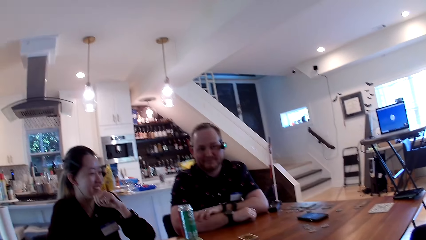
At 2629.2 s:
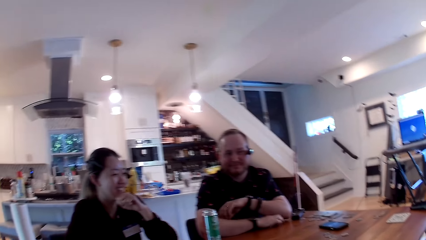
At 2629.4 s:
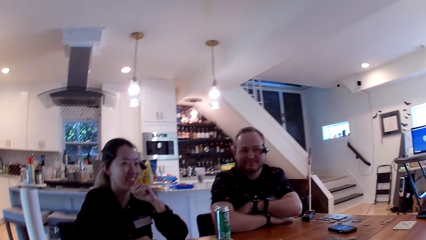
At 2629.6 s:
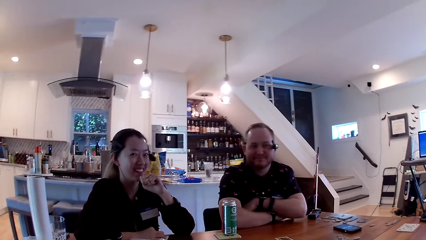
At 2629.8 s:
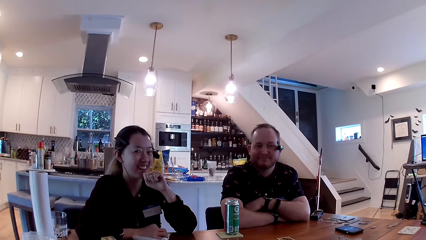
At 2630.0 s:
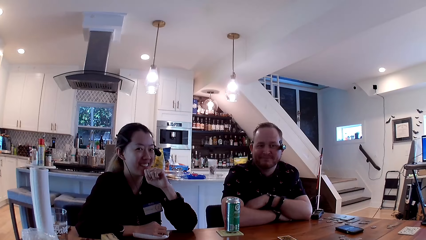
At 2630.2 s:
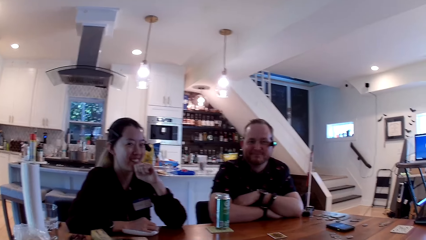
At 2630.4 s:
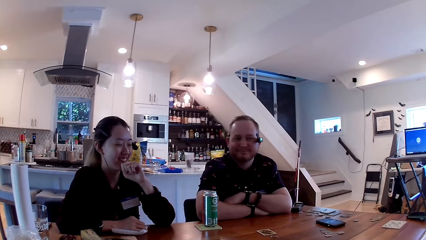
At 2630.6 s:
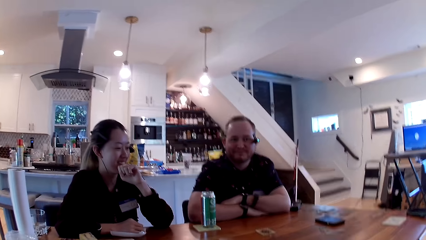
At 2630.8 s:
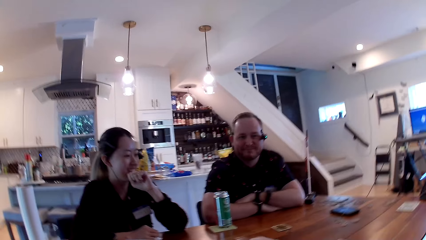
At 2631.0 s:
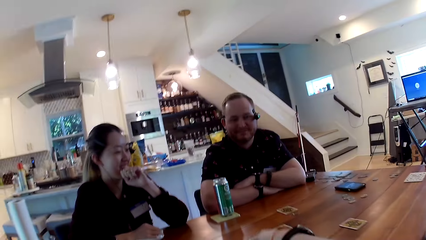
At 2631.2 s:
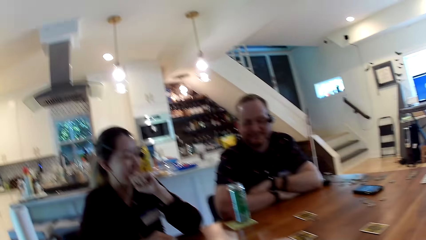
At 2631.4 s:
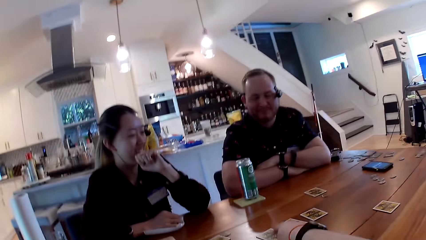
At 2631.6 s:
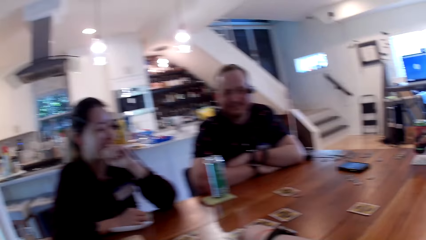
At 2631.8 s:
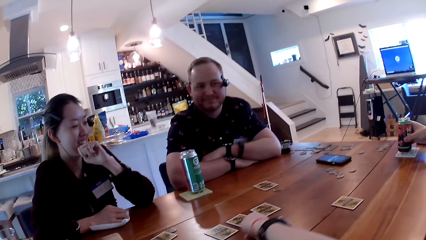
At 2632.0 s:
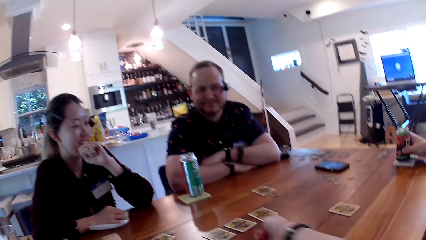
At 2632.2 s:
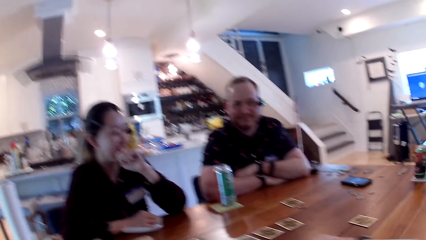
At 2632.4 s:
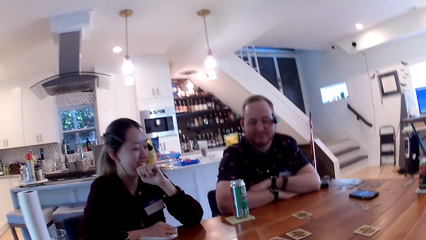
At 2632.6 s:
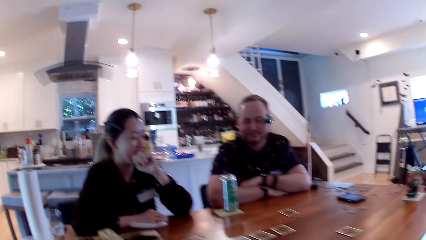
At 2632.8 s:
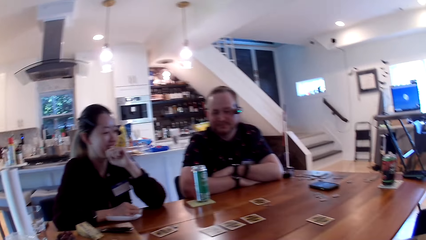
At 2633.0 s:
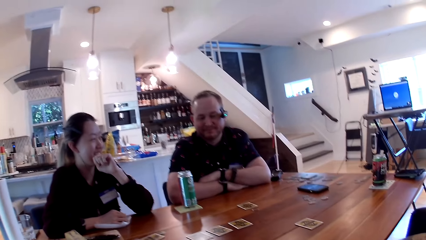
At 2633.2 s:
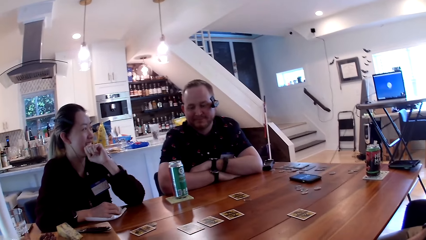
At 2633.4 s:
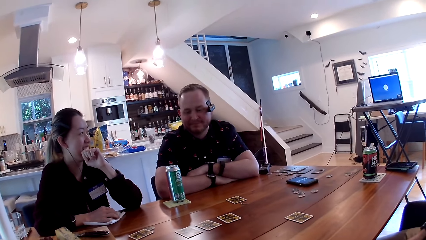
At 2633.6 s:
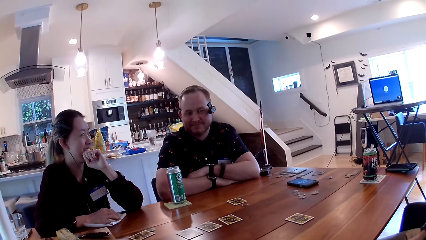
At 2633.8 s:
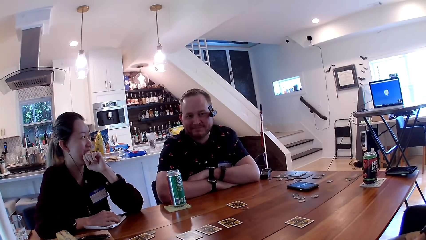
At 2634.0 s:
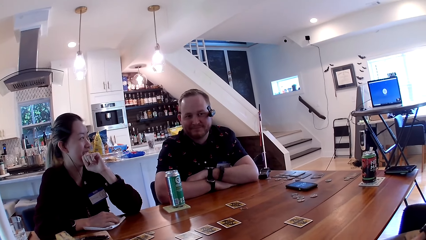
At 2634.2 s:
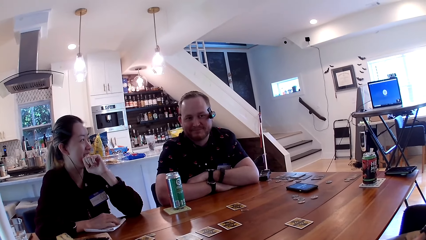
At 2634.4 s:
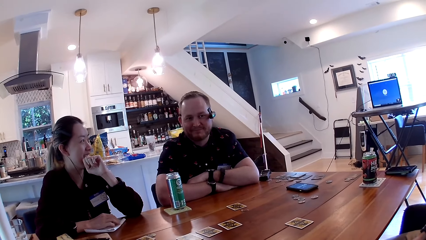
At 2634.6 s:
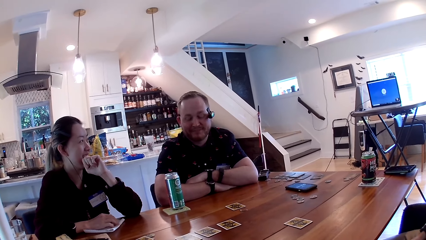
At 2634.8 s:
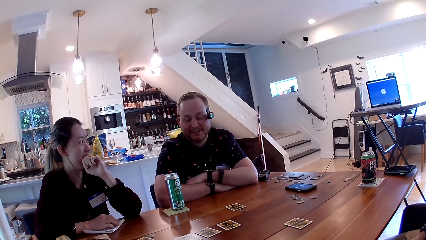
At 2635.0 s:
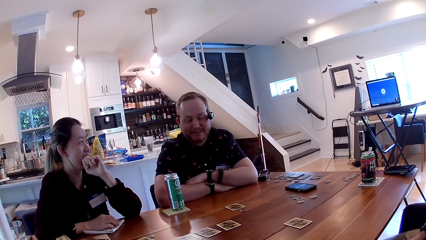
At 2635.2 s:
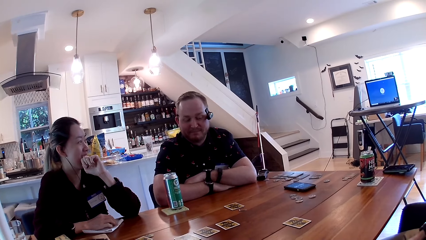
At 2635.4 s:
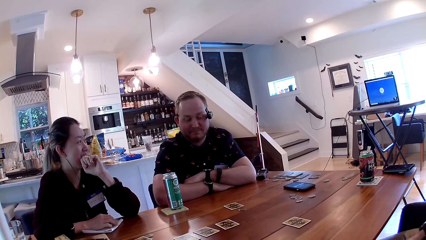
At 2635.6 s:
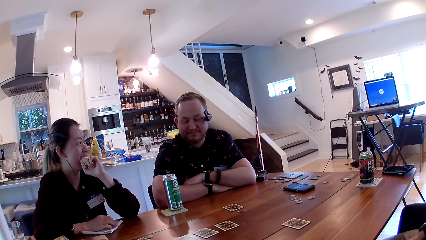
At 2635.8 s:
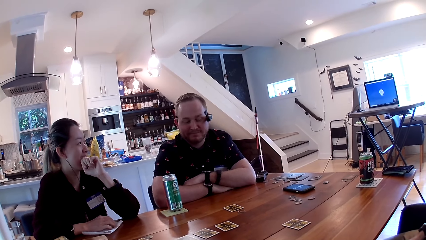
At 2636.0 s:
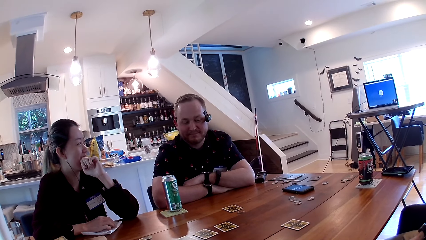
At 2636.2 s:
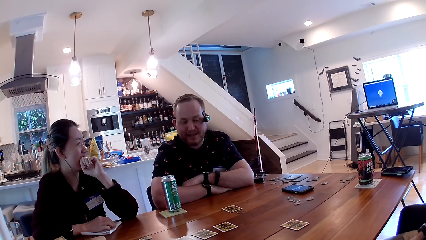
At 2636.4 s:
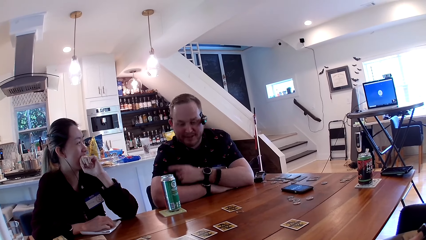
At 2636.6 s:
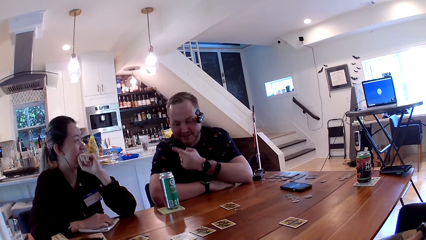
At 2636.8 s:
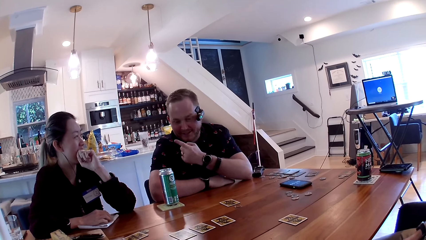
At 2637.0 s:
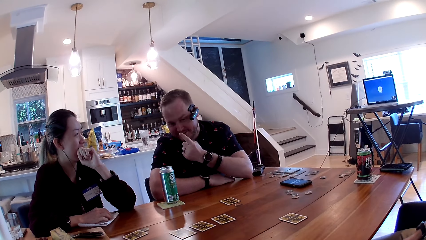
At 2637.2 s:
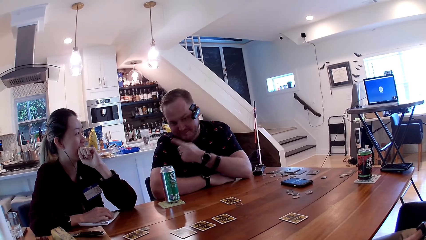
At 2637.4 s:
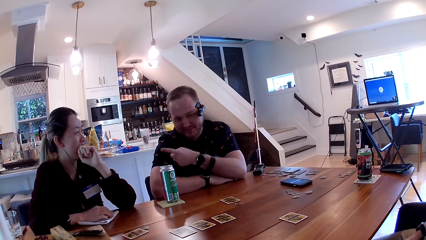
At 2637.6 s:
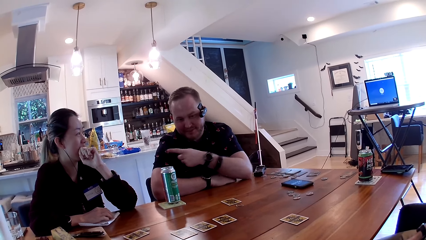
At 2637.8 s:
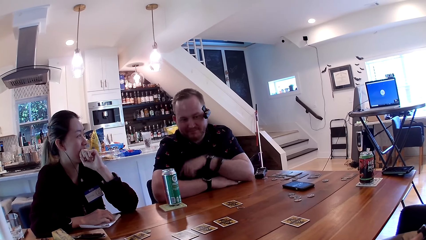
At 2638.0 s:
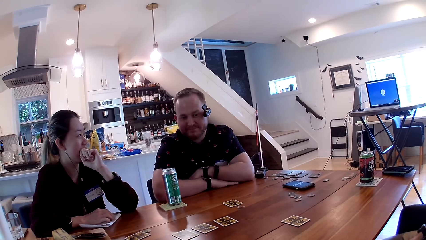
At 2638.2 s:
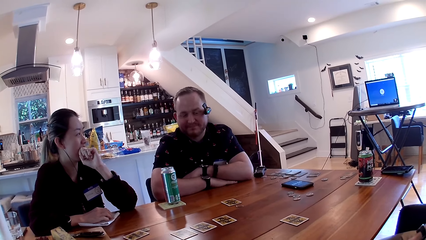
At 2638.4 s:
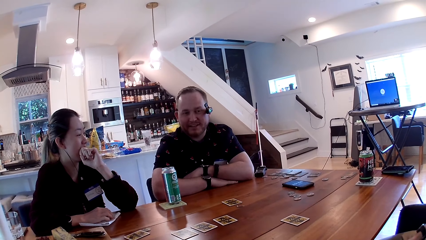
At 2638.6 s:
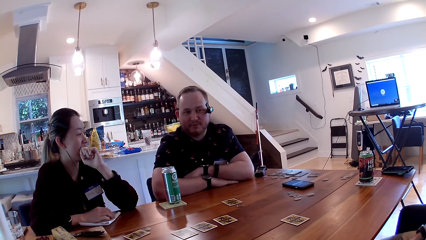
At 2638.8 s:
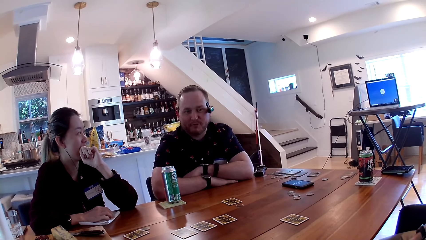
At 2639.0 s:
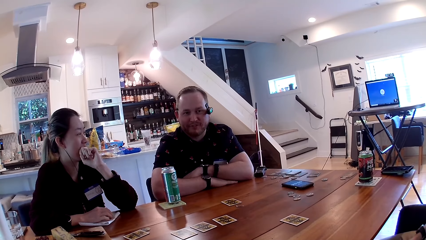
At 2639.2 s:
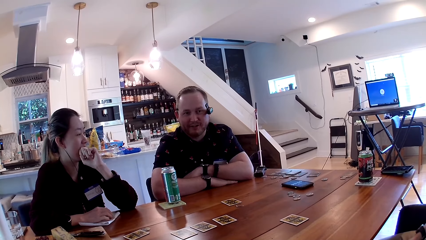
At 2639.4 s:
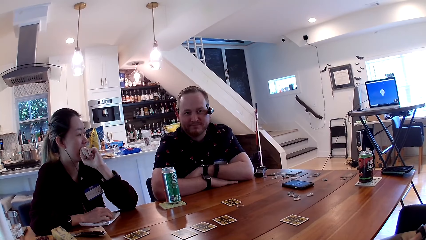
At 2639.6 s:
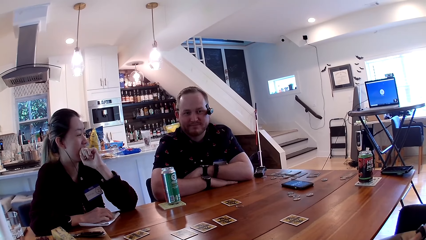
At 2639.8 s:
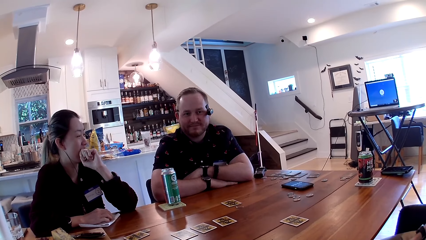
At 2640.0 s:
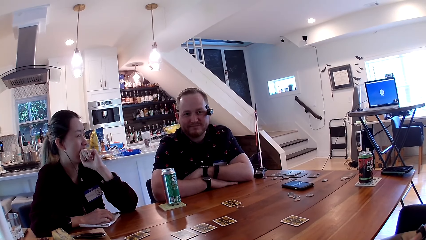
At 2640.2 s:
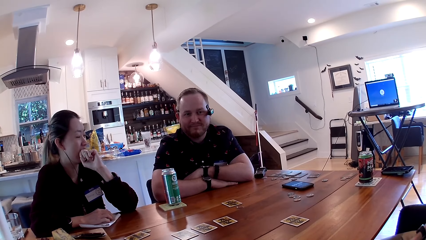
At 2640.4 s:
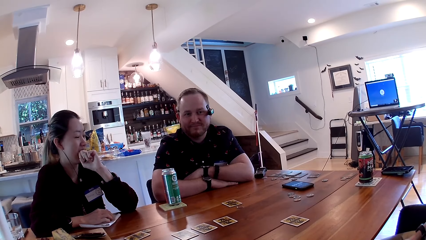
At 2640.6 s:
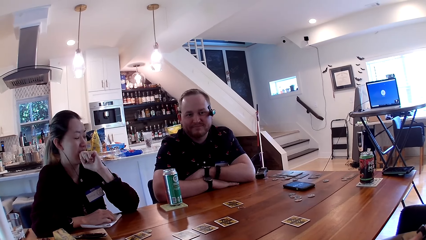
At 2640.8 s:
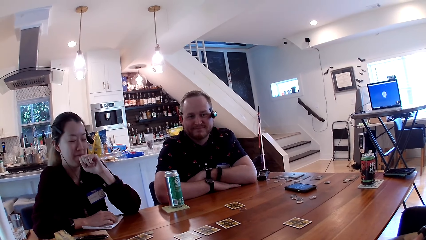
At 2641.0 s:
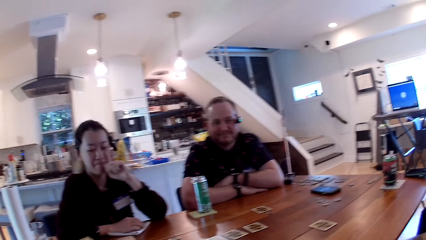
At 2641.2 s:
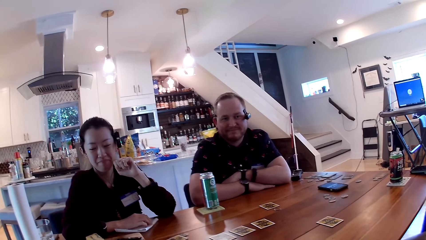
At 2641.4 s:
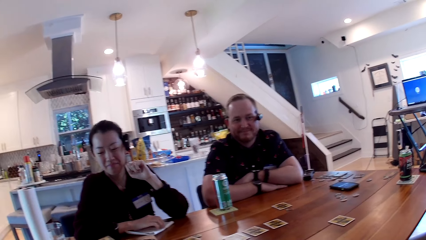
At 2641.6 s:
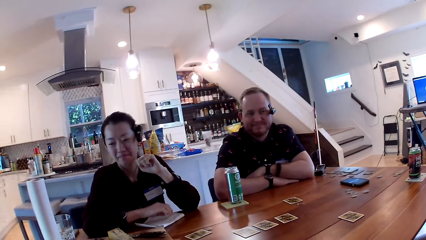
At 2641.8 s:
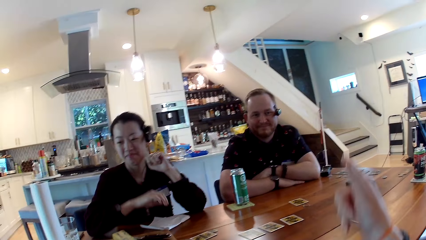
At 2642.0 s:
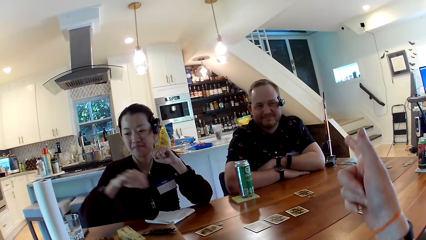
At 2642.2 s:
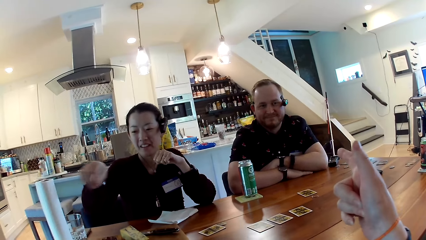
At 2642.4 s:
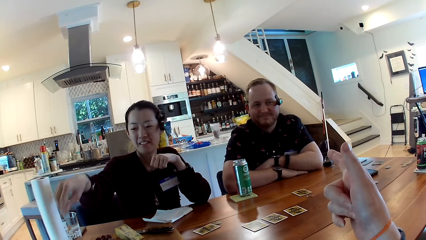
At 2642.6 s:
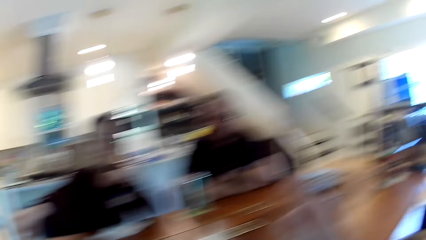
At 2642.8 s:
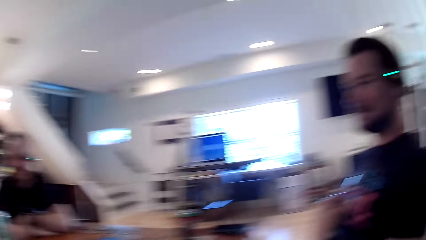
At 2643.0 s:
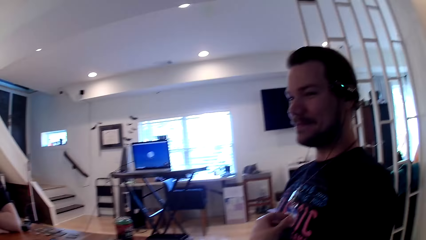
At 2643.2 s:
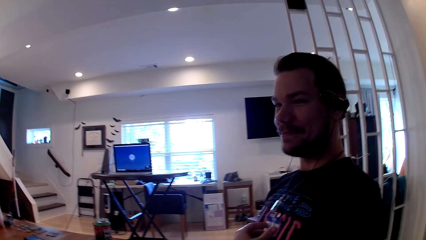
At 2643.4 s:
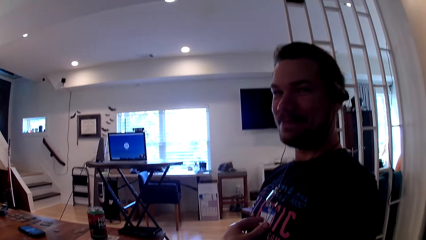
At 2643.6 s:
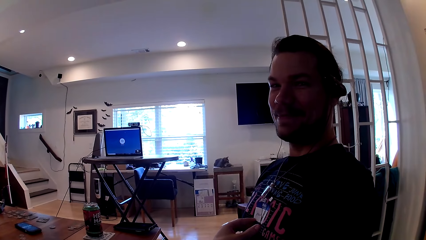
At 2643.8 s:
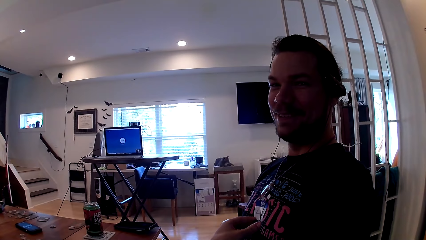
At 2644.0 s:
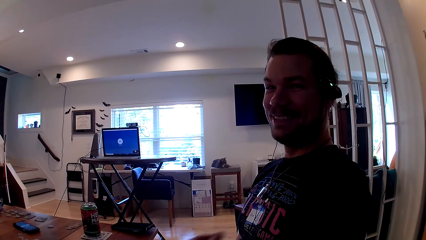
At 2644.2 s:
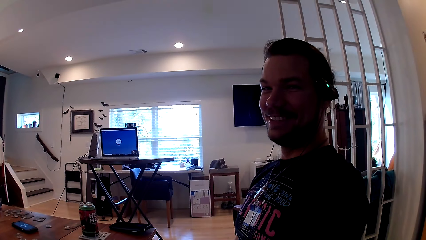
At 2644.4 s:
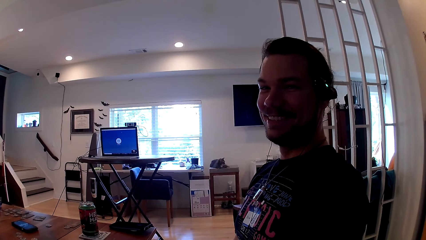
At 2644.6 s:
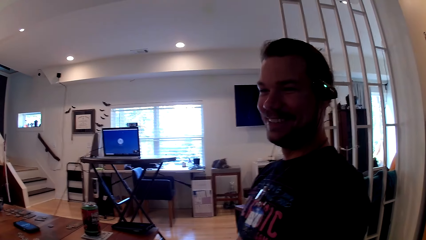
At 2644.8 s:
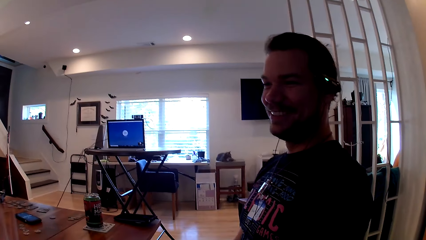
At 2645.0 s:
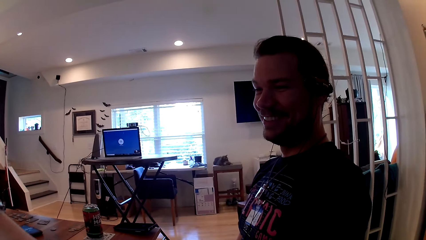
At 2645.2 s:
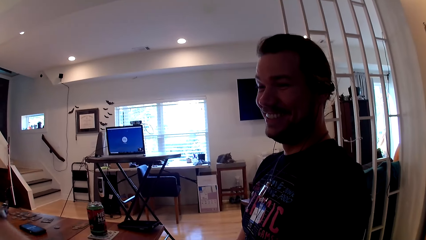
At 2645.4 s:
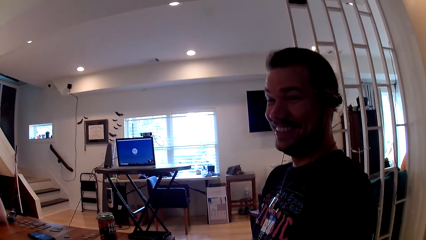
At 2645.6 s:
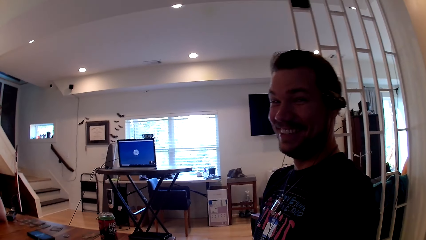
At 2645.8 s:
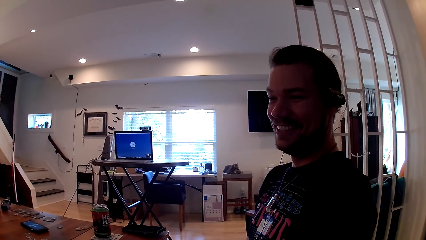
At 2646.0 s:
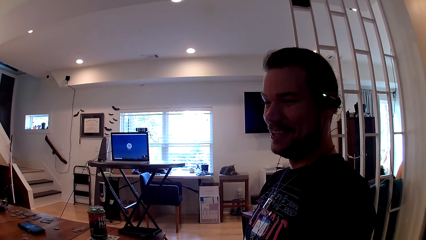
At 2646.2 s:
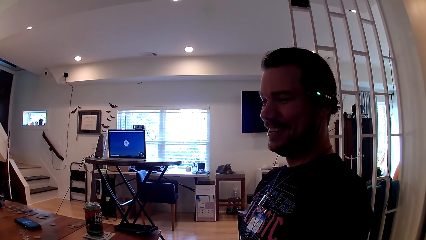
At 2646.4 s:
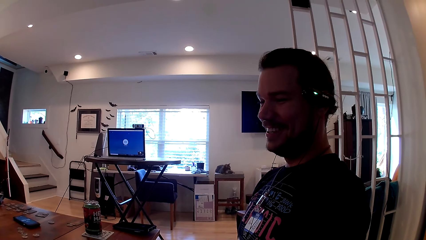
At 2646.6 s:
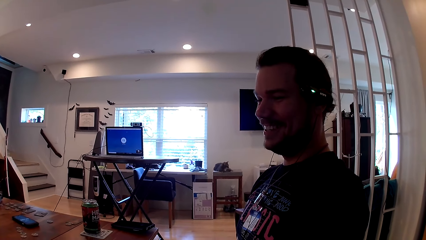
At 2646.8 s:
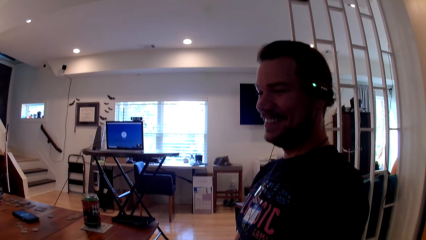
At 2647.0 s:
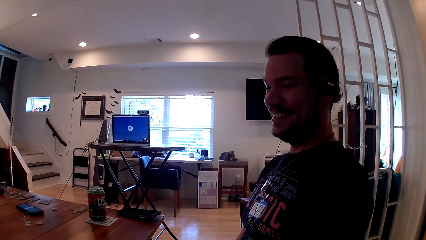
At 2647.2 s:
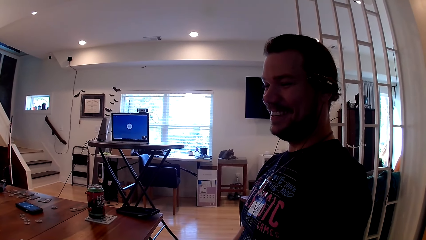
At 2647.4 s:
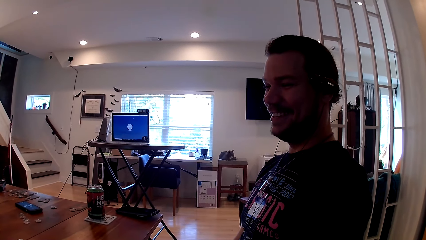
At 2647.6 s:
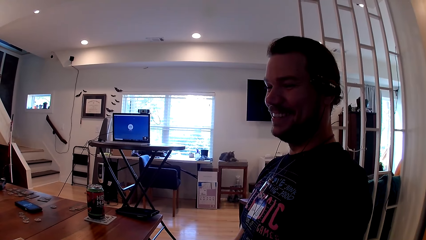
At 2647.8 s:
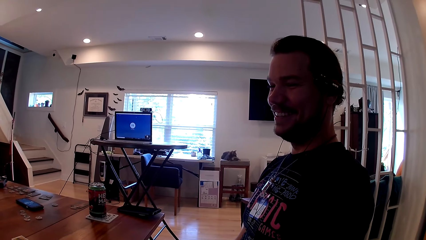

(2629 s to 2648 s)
The camera wearer talks to colleagues. She taps a card on the table with her right hand. A man talks to colleagues. The camera wearer talks to colleagues. She converses with another man and looks at the other man.
